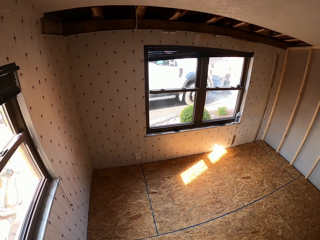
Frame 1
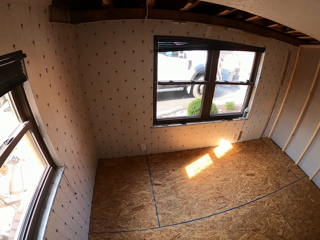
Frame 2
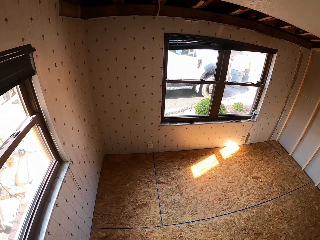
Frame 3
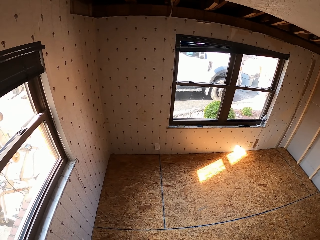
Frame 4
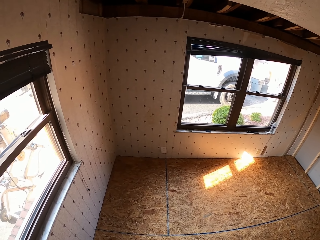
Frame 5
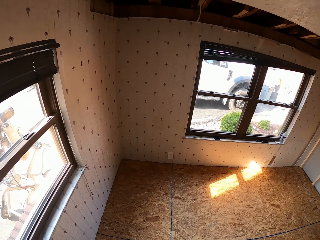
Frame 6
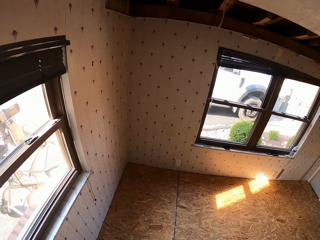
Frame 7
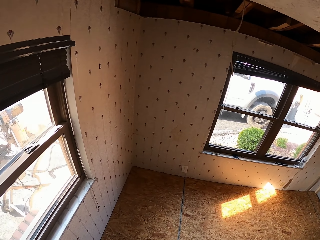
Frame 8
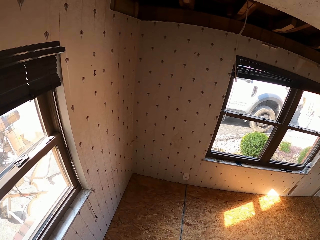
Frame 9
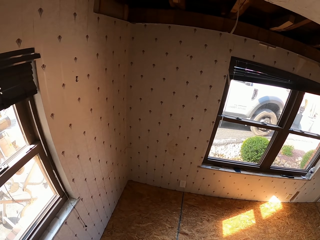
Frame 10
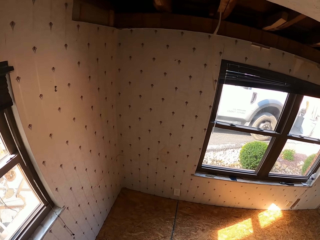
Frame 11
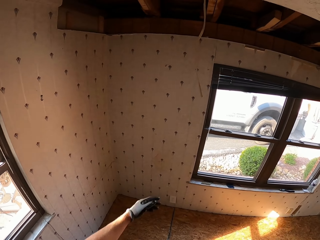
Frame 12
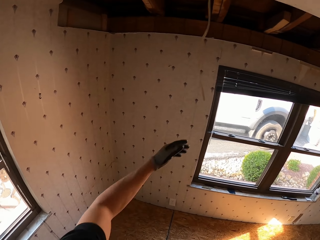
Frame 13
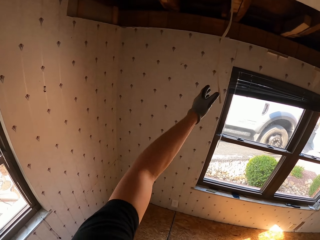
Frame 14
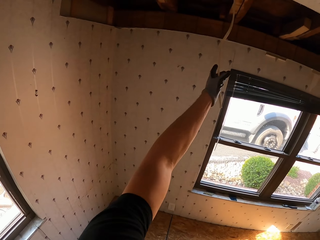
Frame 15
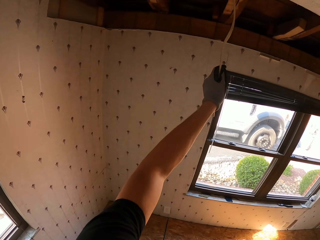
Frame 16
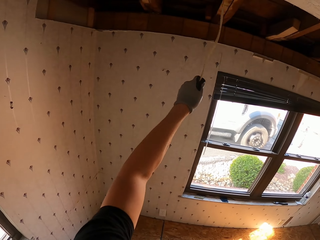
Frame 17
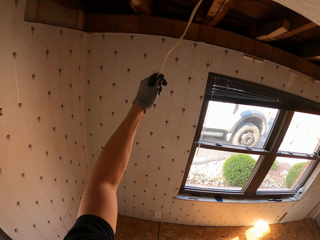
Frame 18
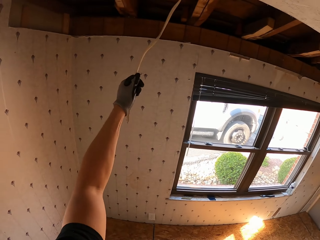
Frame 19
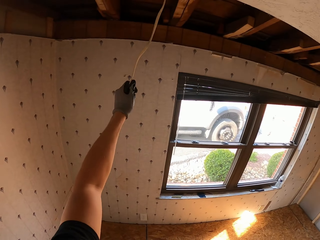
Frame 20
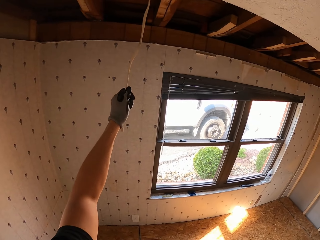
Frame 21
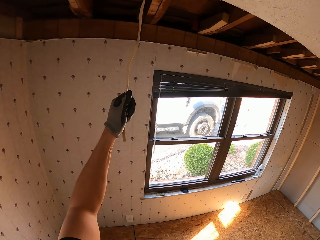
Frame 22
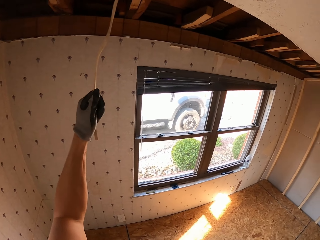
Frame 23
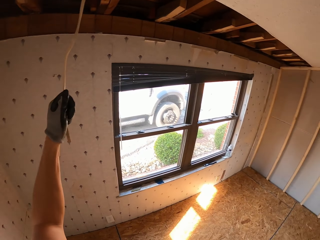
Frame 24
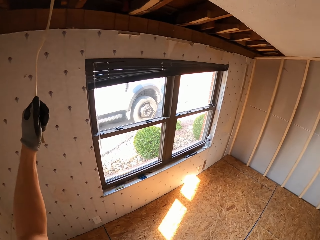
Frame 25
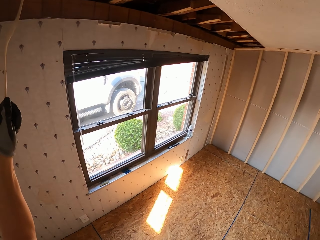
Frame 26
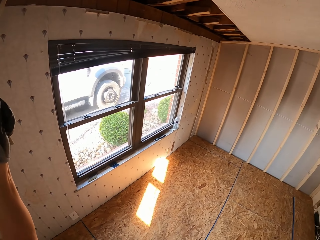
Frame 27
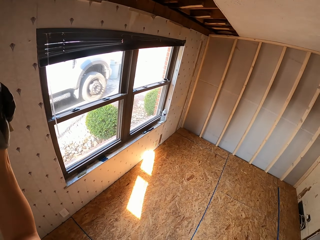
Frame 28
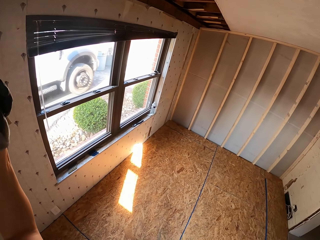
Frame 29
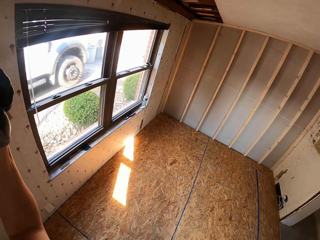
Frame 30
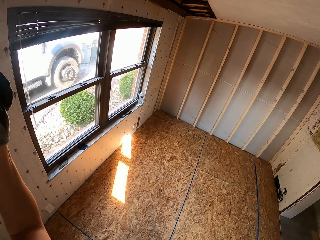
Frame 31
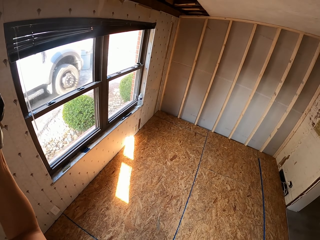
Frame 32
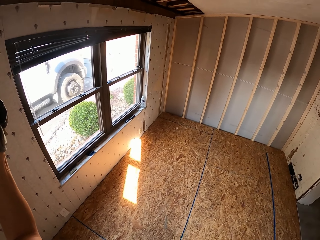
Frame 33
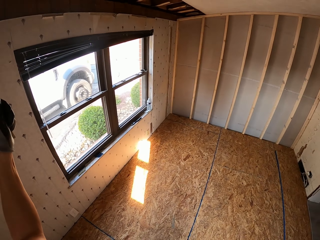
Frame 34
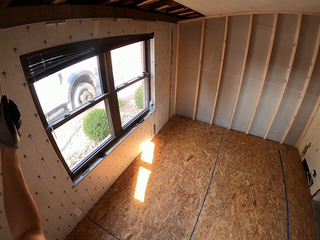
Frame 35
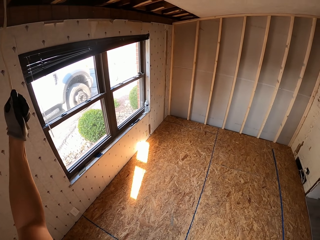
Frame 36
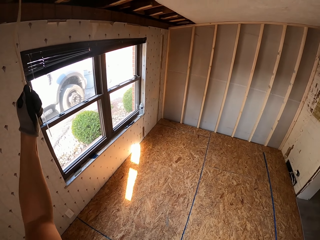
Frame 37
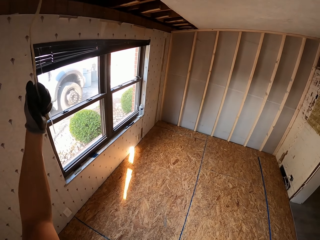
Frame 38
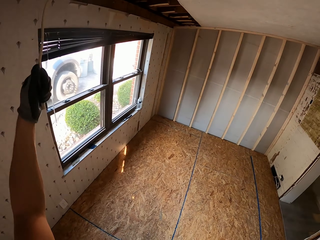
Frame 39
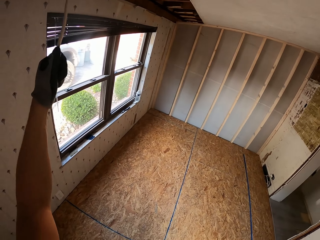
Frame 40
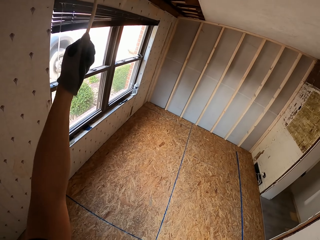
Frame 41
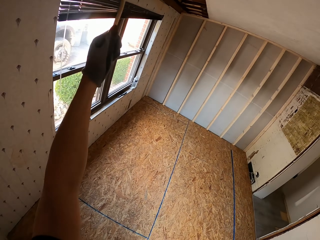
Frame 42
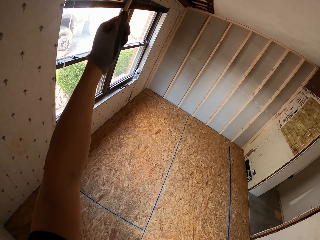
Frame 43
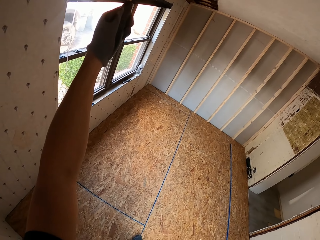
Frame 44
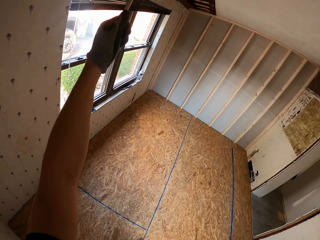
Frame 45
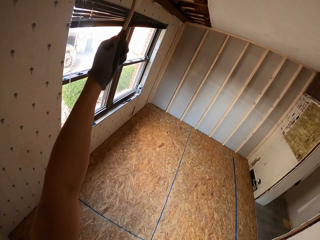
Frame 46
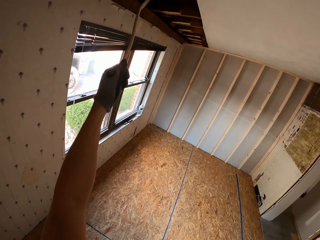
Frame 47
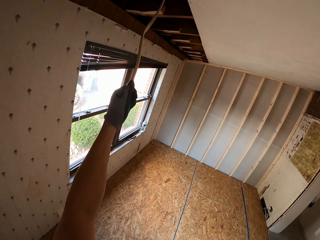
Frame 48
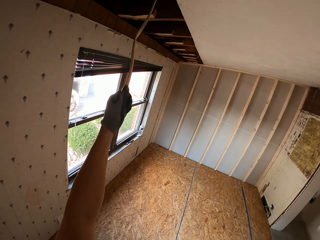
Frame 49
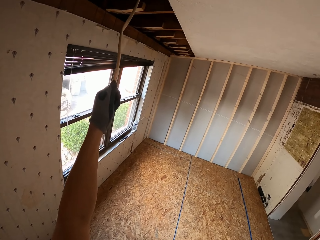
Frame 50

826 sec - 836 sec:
The camera wearer walks in the room, raises a hand and holds a cable. They pull a rope. They look around. They hold the cable.

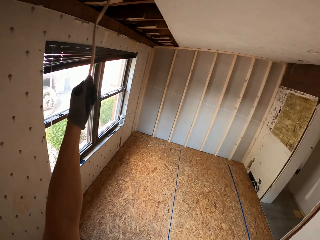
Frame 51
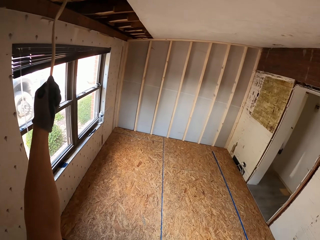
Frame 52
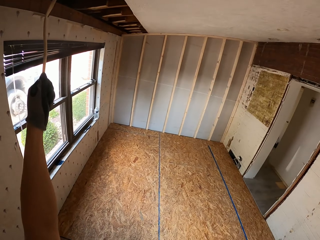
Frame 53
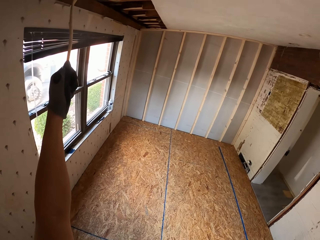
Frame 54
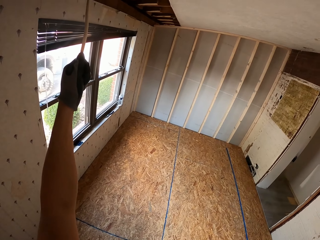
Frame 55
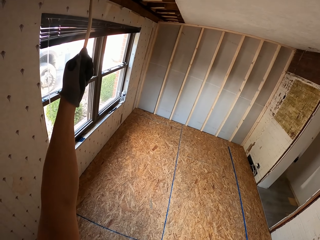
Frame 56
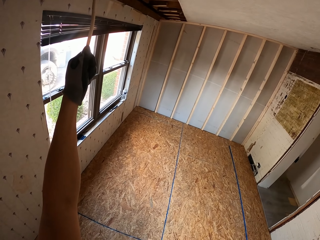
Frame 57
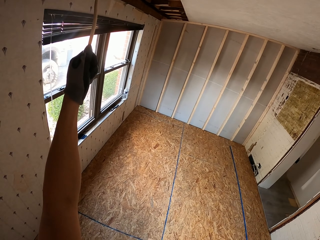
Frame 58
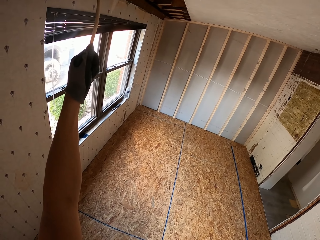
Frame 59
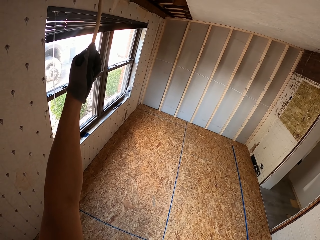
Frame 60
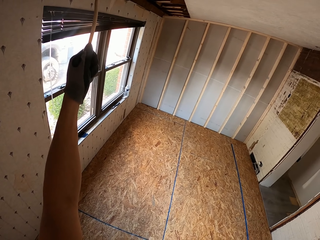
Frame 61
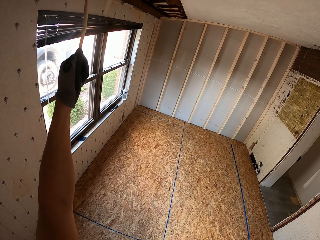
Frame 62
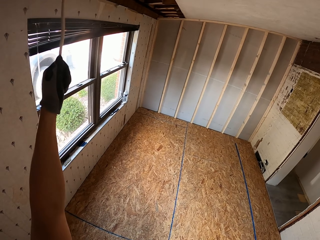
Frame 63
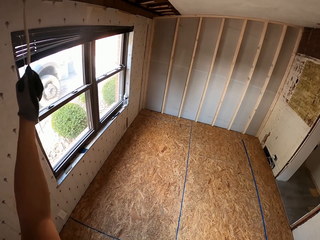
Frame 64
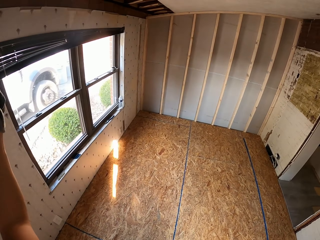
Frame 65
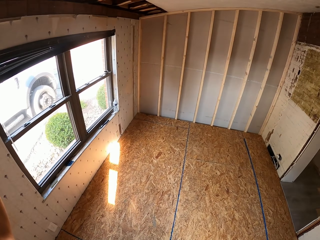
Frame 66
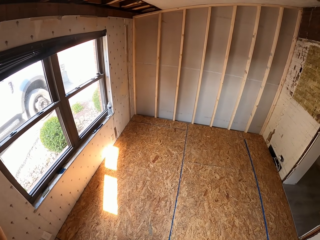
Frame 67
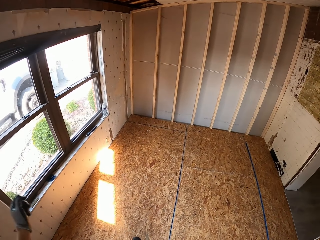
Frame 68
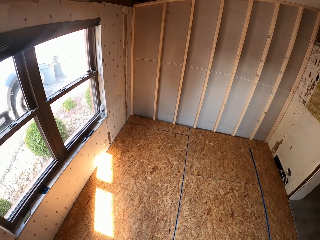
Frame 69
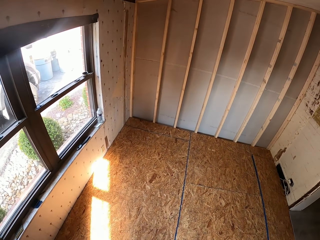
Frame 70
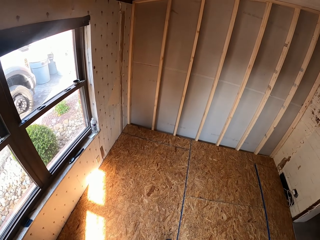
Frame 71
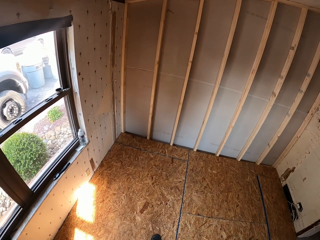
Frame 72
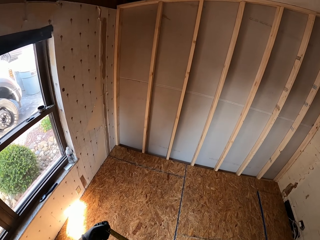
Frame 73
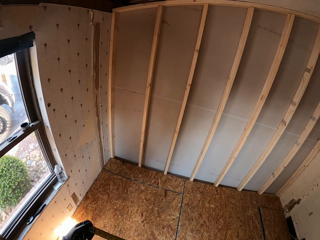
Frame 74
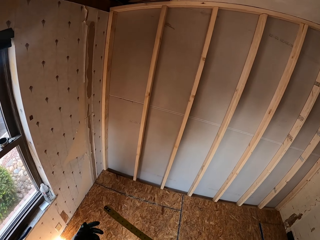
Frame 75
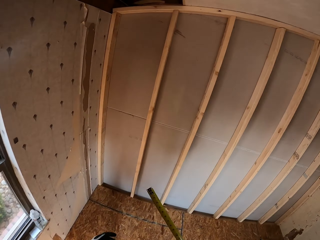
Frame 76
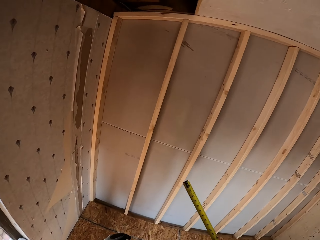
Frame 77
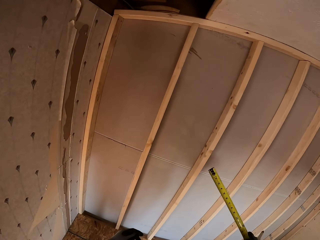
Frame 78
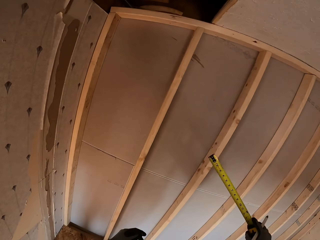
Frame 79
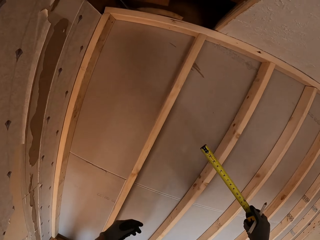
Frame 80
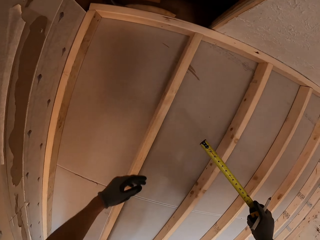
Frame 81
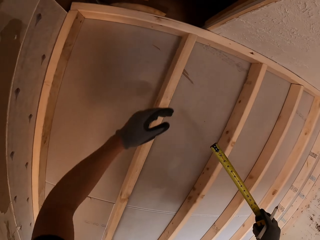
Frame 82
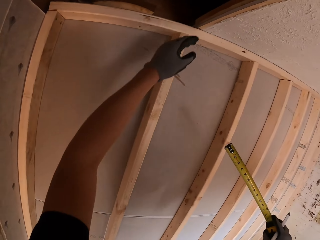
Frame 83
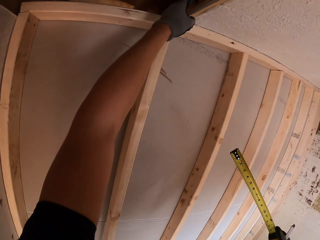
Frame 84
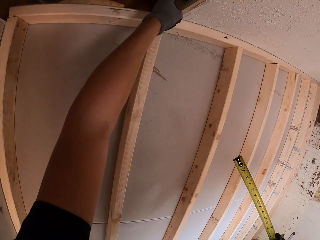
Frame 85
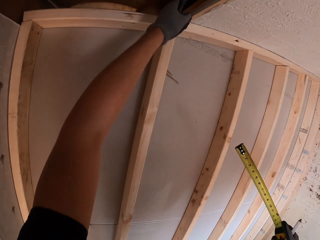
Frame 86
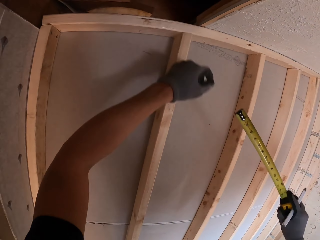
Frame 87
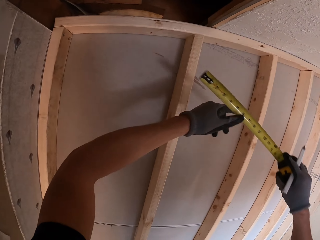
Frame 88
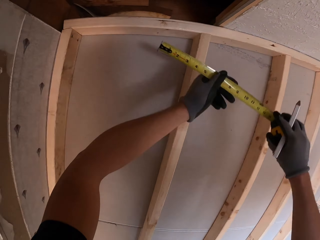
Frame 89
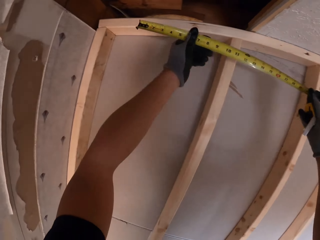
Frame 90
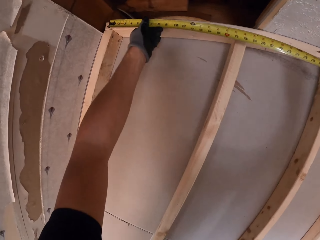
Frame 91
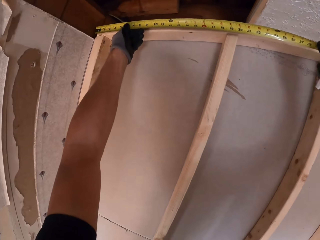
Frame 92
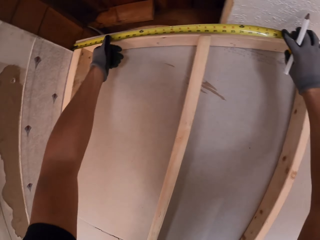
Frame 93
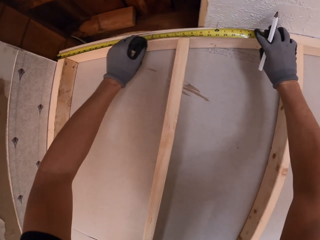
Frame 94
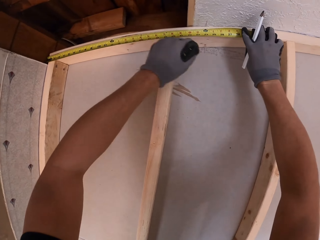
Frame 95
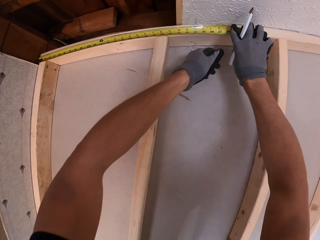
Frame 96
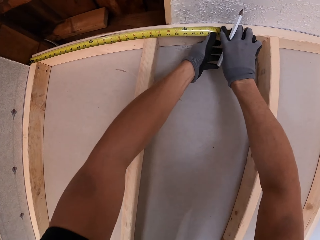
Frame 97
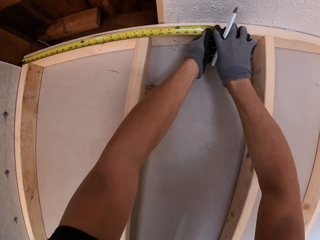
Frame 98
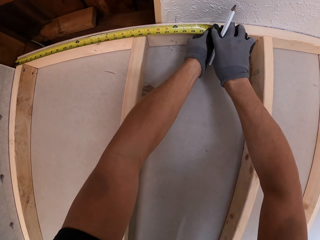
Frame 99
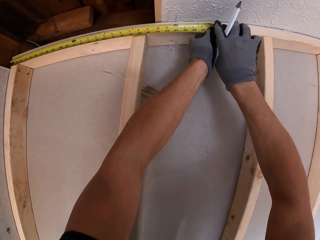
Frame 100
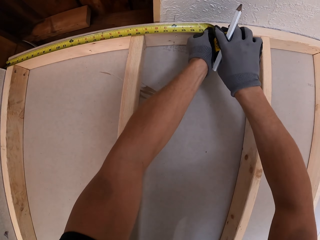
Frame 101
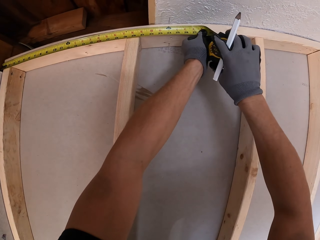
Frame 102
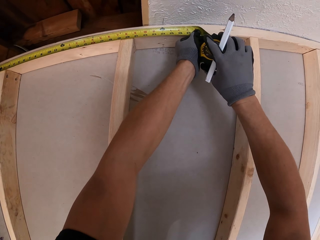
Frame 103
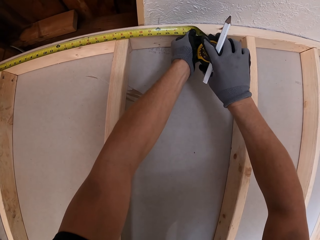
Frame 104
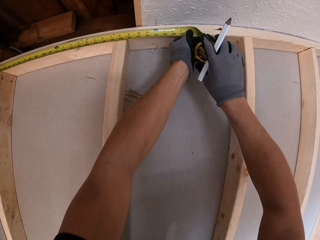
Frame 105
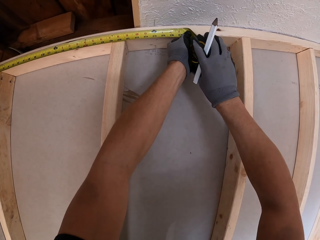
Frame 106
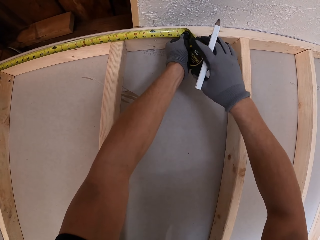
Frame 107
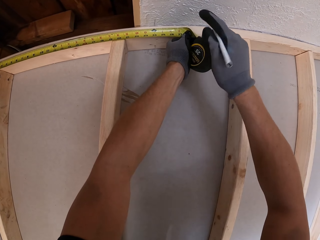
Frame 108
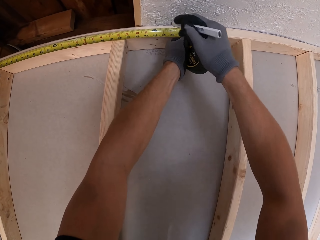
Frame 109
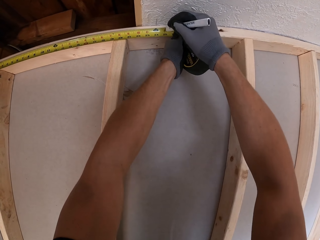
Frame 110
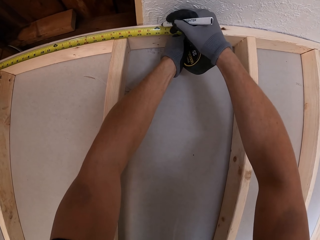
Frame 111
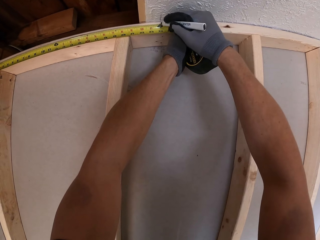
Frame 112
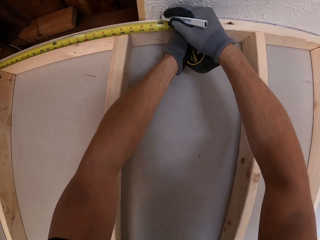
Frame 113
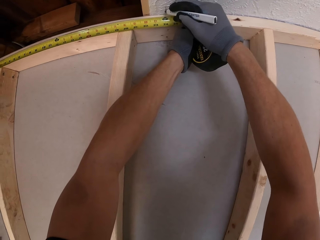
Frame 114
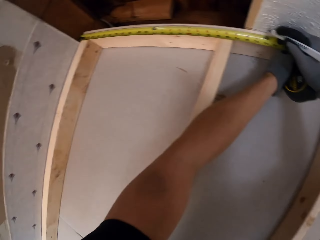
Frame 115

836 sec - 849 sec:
The camera wearer looks around. They walk in the room. They lift up a tape measure. They touch the wood. They measure the ceiling with the tape measure. They move a hand. They hold the tape measure. They mark the ceiling with a pen.
